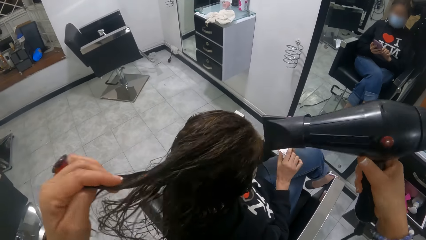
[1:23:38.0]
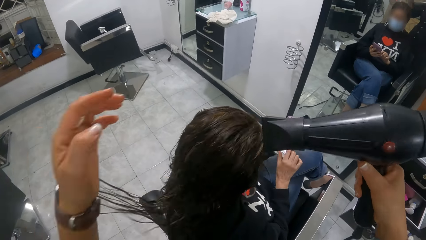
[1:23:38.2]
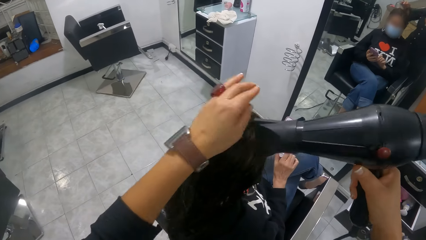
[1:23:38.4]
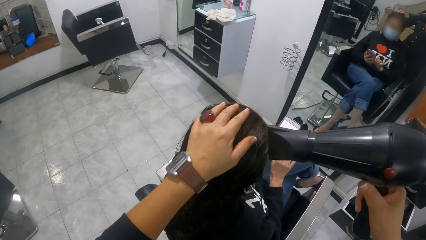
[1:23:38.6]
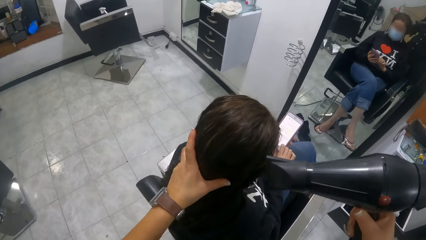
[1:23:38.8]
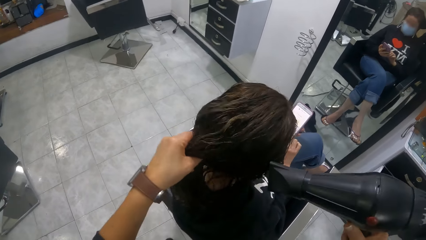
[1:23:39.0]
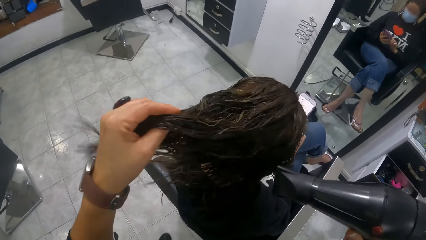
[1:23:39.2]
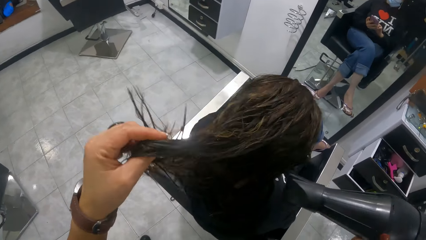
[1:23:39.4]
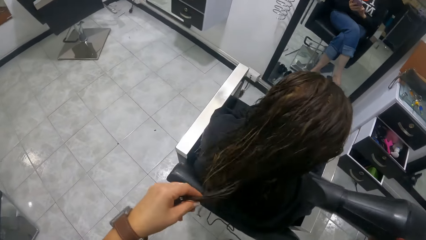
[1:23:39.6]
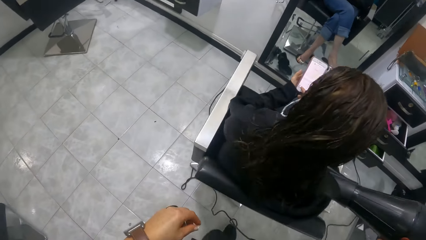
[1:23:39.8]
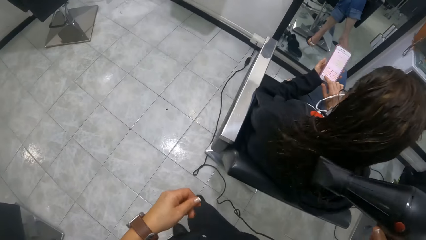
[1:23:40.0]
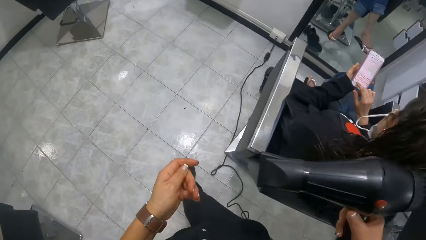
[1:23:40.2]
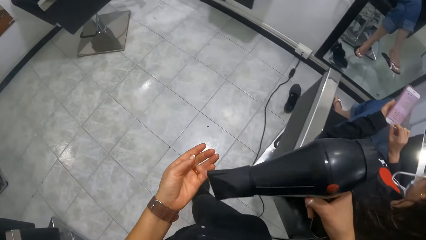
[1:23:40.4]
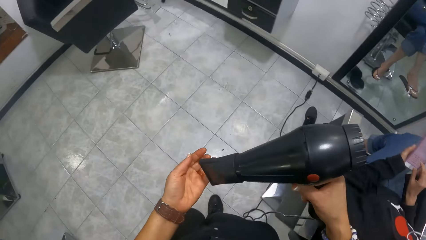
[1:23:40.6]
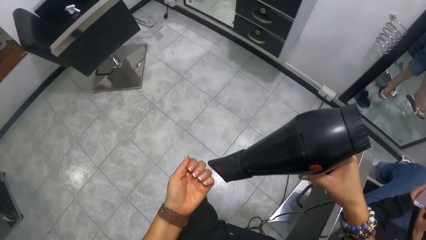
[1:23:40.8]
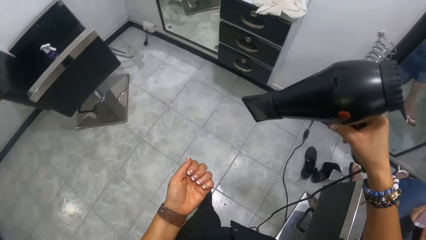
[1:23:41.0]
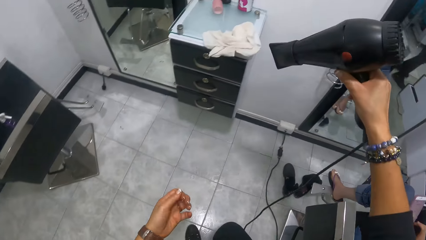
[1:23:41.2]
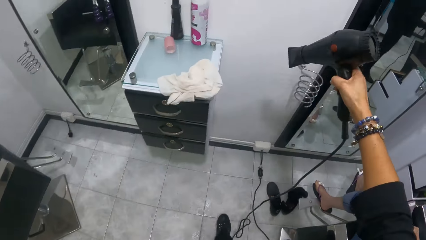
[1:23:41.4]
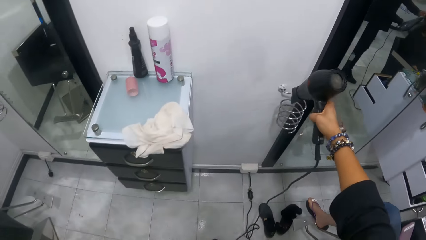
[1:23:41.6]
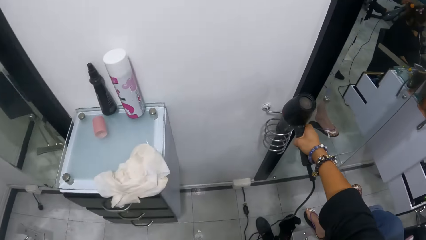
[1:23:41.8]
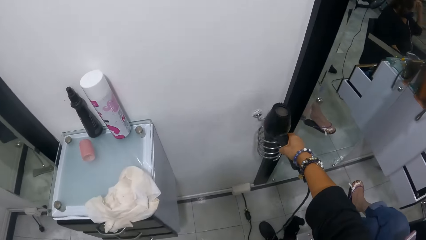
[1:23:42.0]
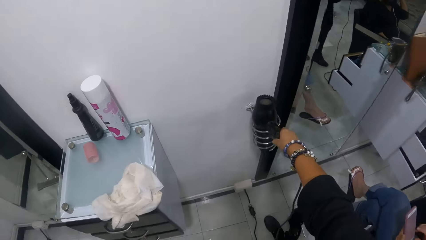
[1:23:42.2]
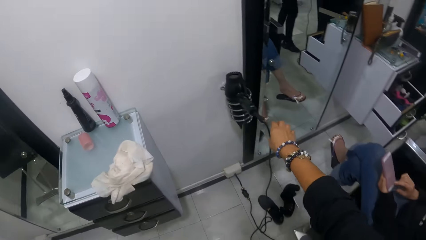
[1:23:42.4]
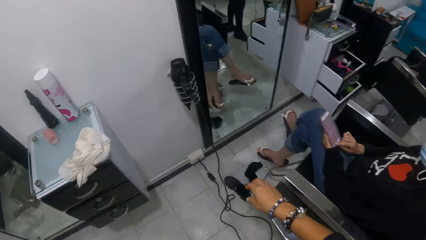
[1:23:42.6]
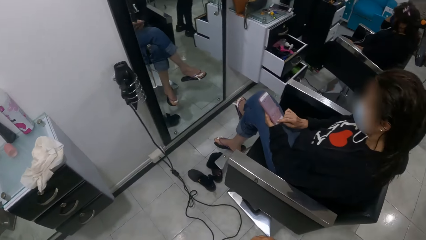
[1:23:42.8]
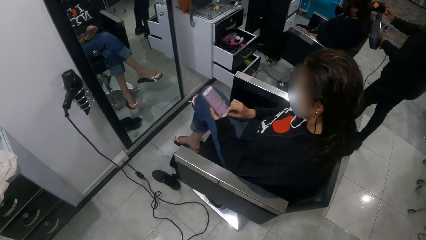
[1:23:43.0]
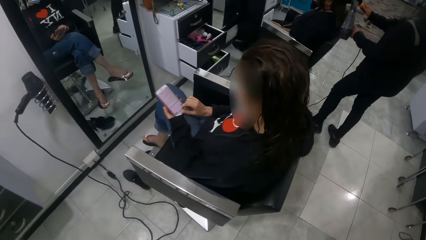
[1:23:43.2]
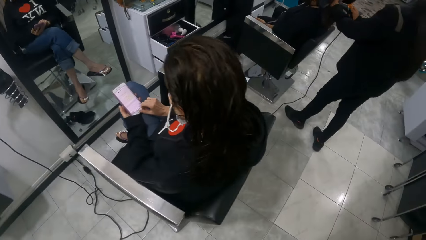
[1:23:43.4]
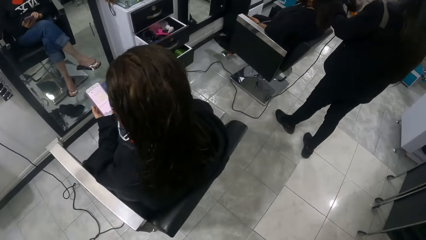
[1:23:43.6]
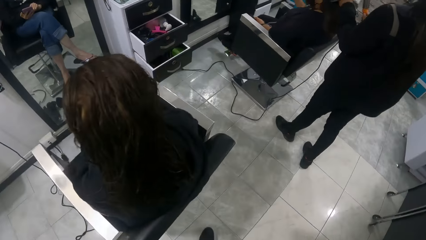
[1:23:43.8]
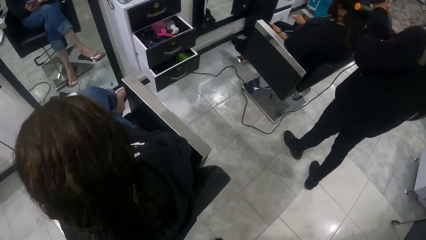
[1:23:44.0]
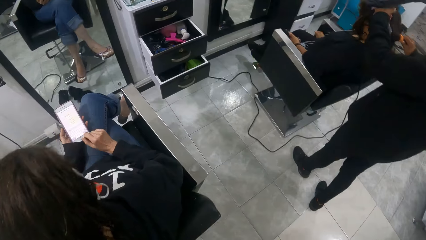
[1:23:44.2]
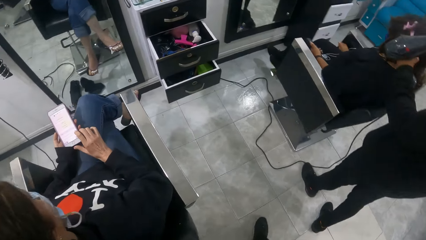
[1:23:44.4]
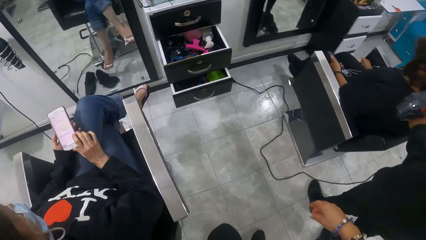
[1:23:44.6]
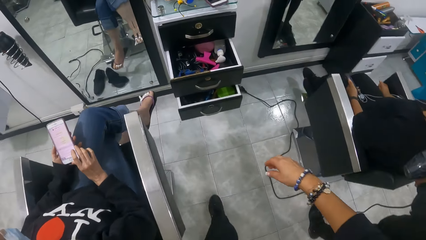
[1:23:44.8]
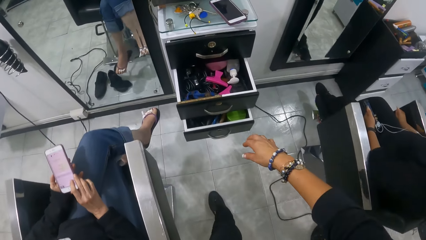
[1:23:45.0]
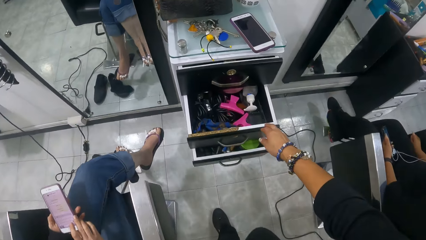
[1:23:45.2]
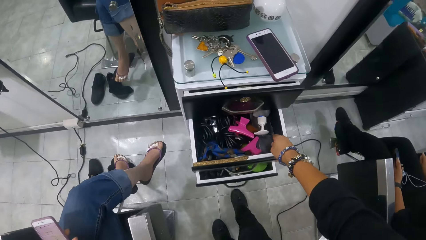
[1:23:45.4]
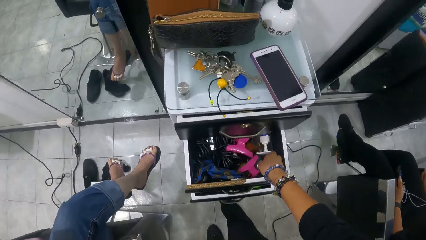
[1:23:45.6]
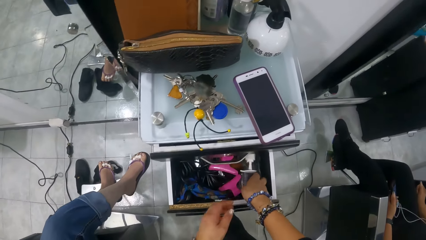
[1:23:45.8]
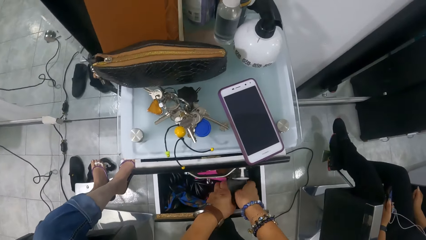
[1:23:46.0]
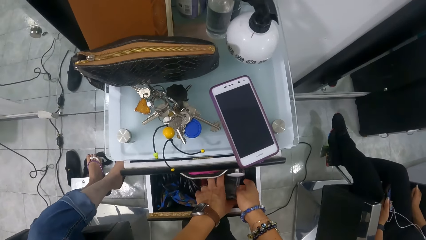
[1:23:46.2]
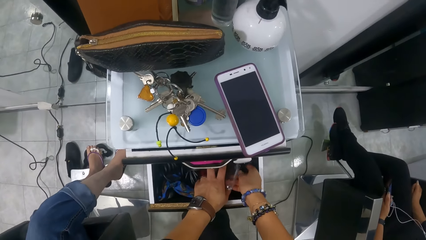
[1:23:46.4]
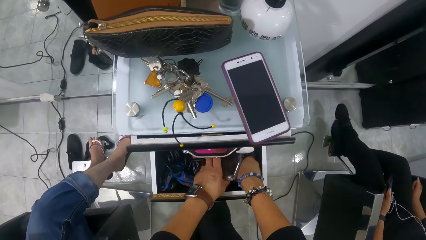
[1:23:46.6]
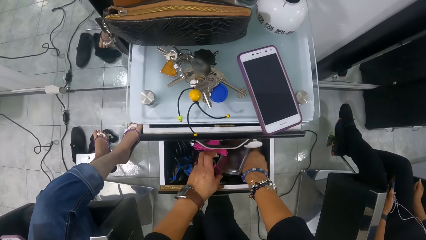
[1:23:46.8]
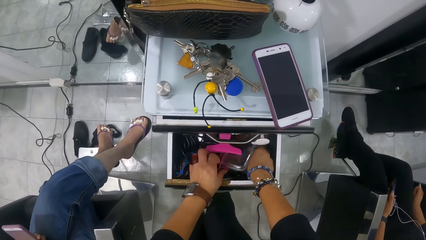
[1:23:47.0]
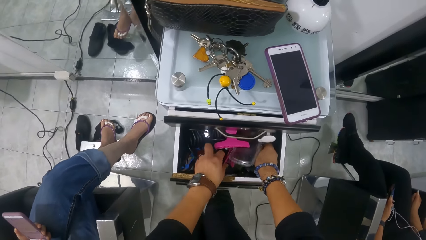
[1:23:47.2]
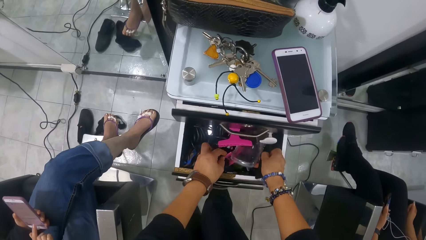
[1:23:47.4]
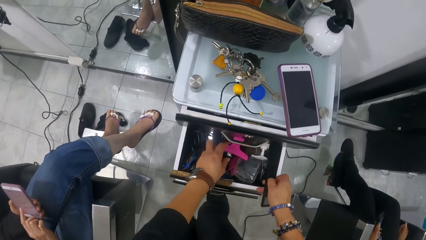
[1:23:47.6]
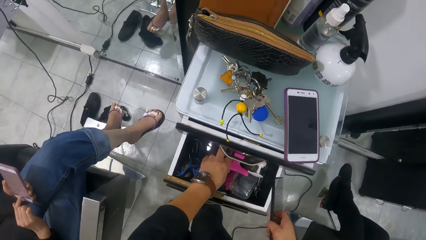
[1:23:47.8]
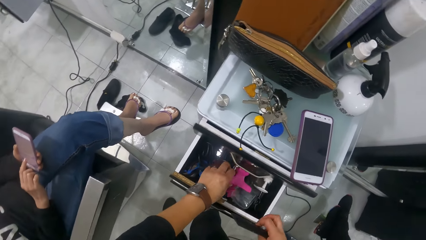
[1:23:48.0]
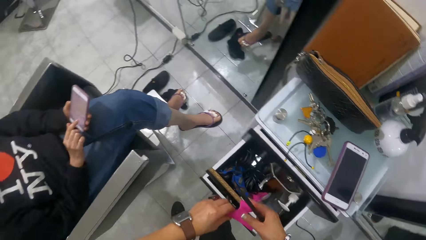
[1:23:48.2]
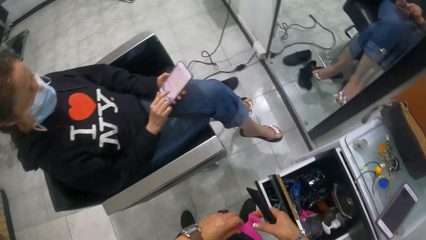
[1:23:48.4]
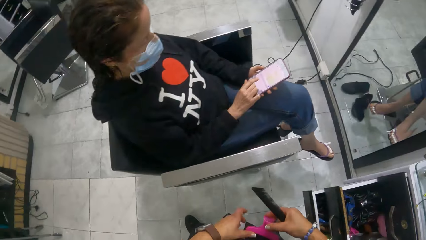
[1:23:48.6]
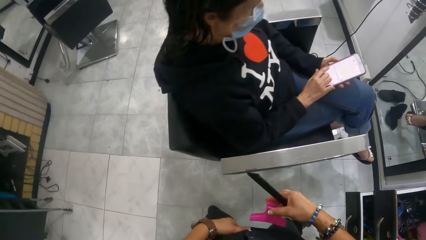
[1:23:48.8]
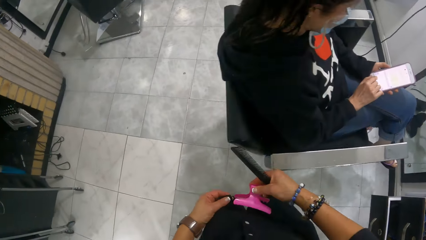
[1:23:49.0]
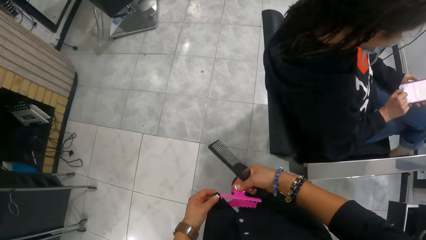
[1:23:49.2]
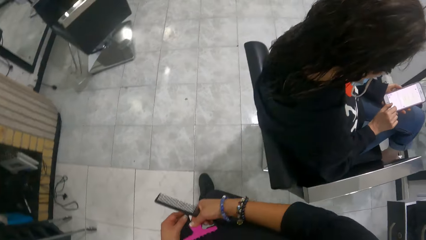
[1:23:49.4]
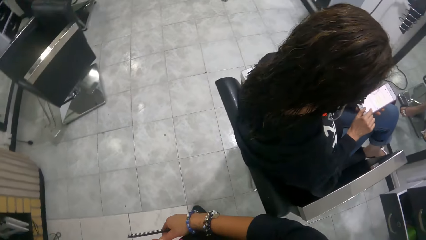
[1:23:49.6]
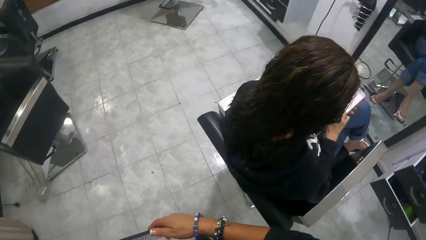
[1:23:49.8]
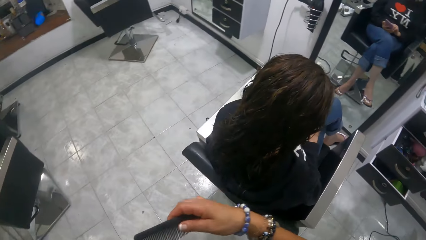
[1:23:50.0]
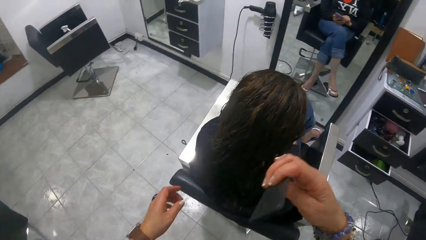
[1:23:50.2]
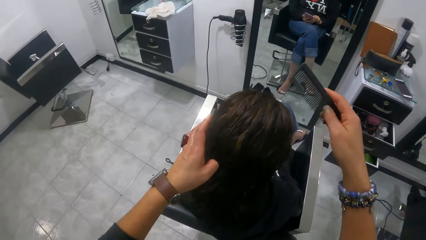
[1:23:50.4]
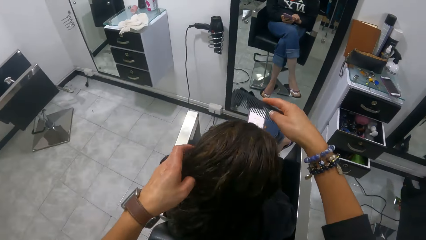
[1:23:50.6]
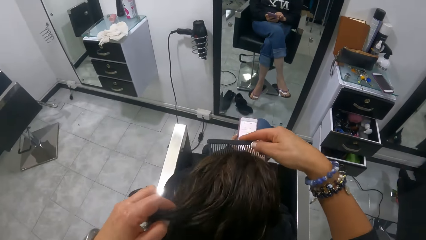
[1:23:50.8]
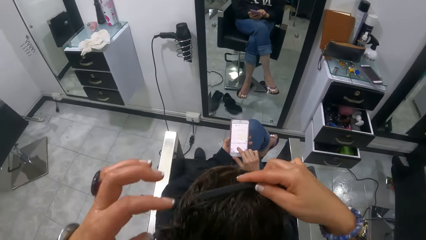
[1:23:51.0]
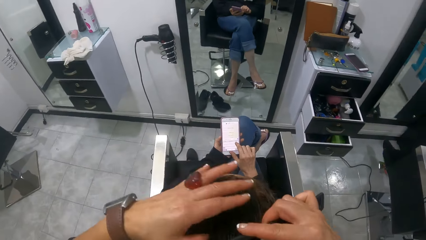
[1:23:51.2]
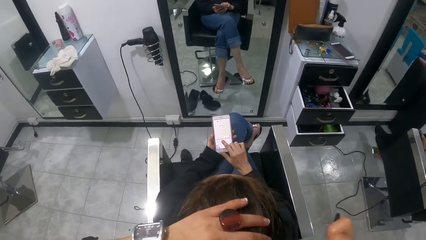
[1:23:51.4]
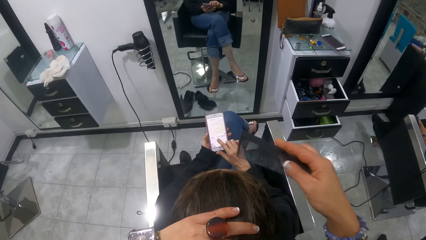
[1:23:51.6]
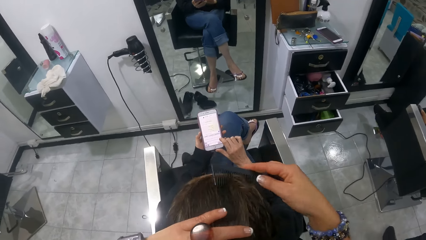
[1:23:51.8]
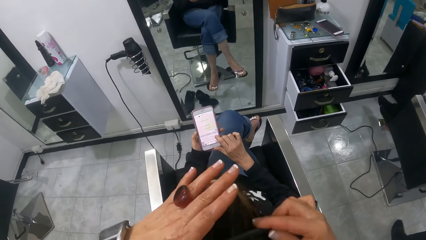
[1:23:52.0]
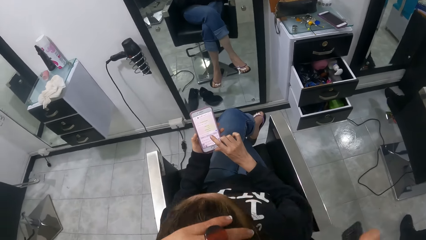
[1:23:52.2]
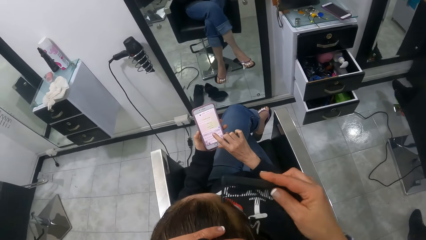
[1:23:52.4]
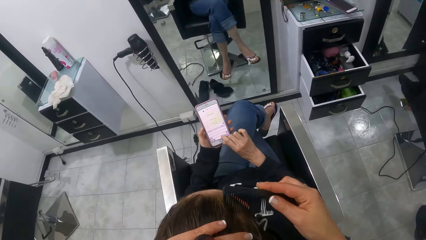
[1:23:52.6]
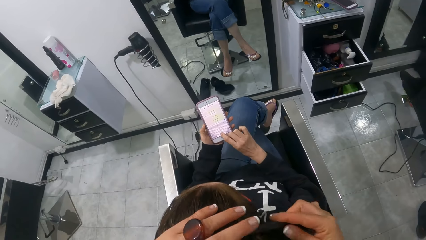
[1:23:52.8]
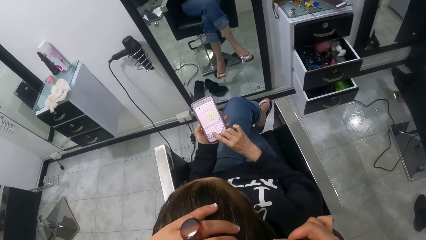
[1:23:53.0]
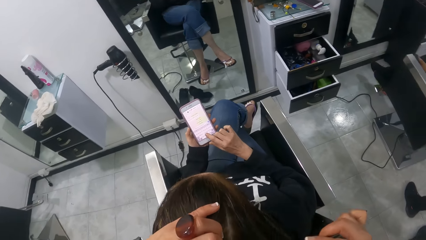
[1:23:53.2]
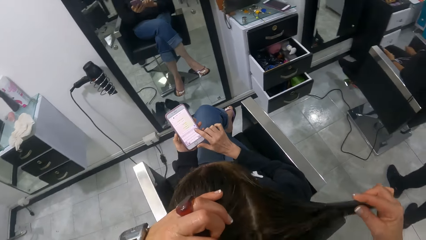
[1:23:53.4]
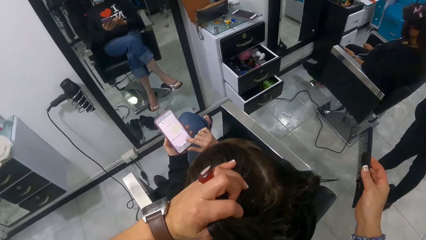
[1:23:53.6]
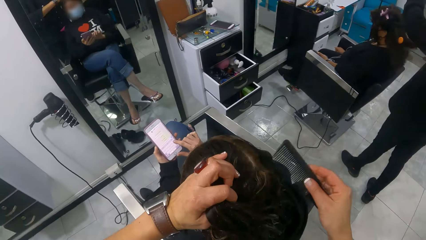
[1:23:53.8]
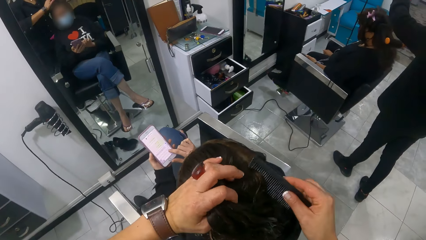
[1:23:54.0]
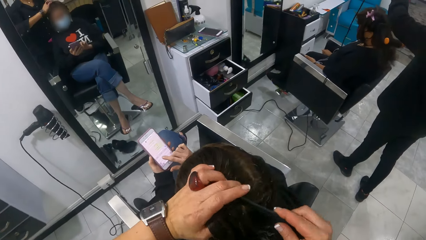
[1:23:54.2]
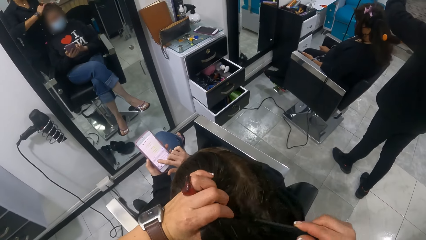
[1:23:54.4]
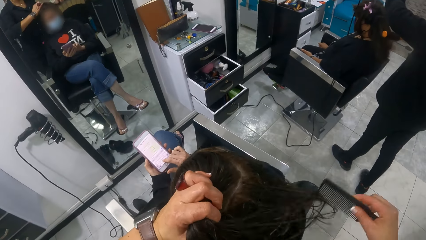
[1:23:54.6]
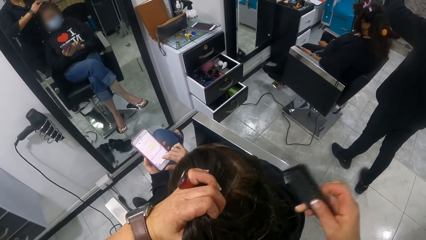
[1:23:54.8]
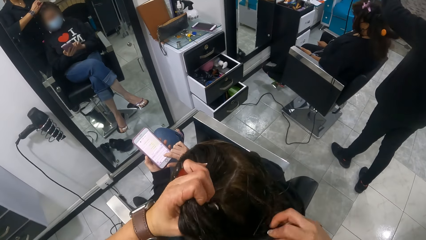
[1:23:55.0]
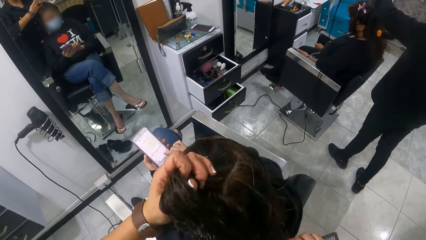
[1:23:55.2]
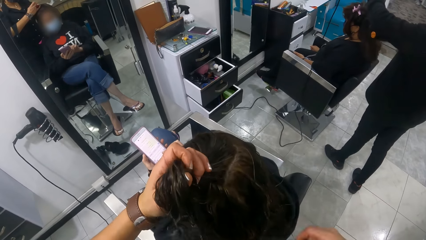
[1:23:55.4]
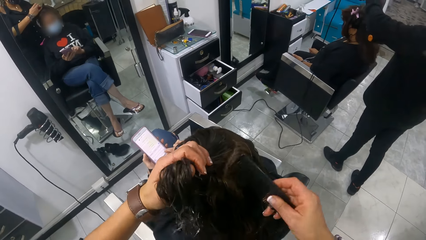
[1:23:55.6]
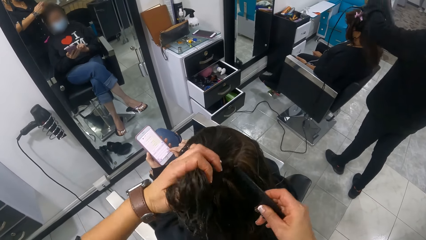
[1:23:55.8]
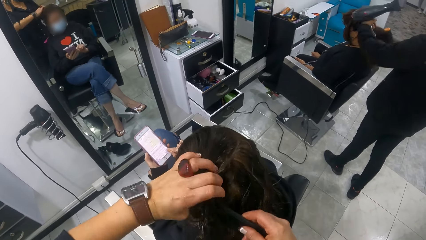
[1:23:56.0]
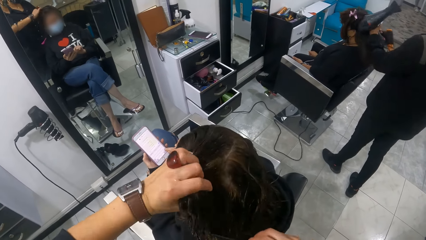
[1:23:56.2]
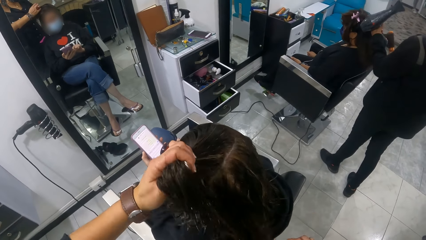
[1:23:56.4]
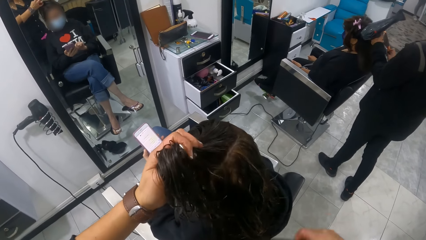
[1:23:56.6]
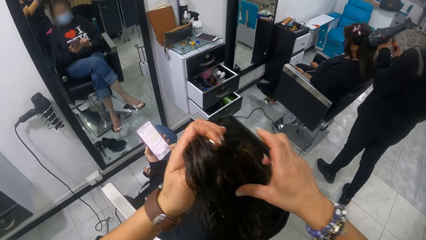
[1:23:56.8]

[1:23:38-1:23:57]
The camera wearer dries her hand with the blow dryer. She drops the hair dryer in her right hand in the wall stand. She walks around the salon. She picks a comb from the open drawer with her right hand, picks a clip from the open drawer with her left hand, passes the clip in her left hand to her right hand, and attaches the clip in her right hand to her shirt. She combs the hair of the woman with the comb with both hands.
